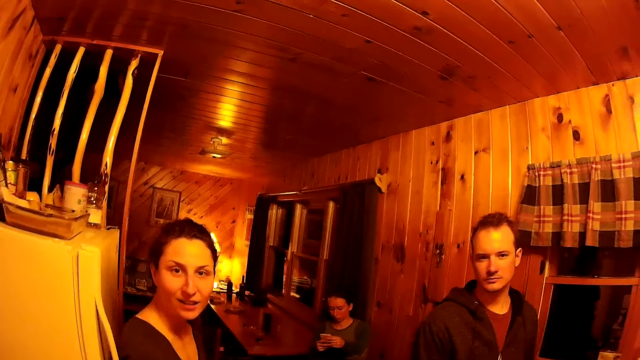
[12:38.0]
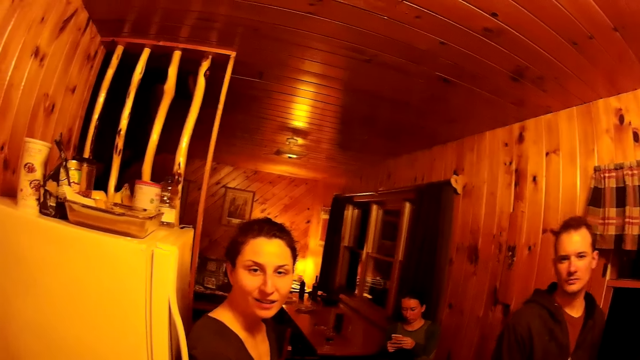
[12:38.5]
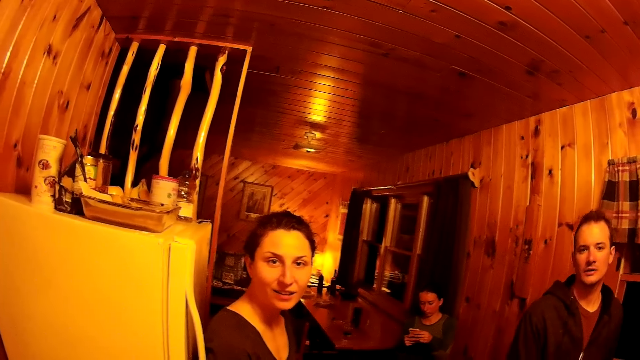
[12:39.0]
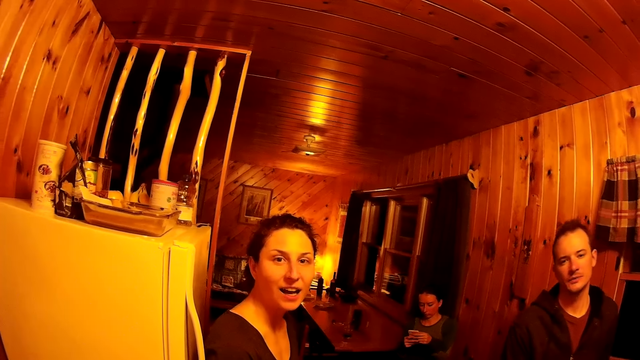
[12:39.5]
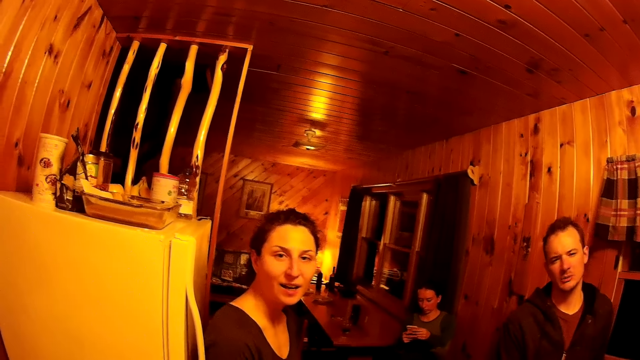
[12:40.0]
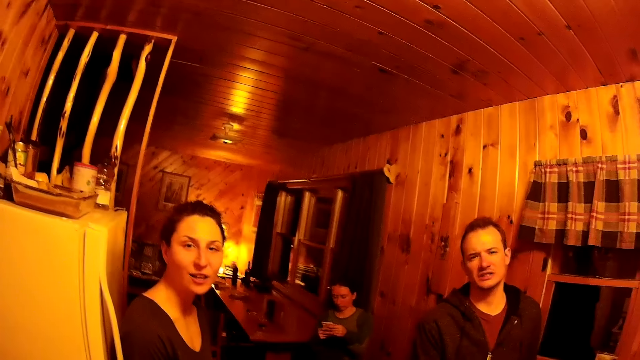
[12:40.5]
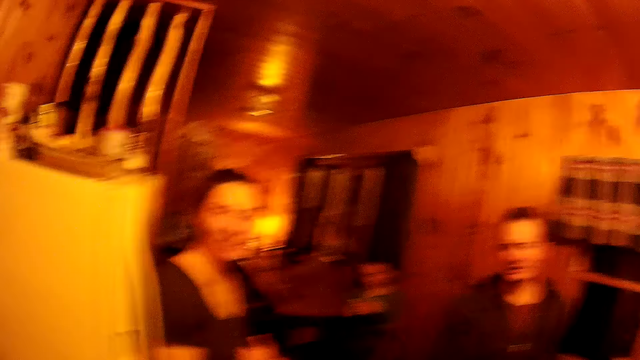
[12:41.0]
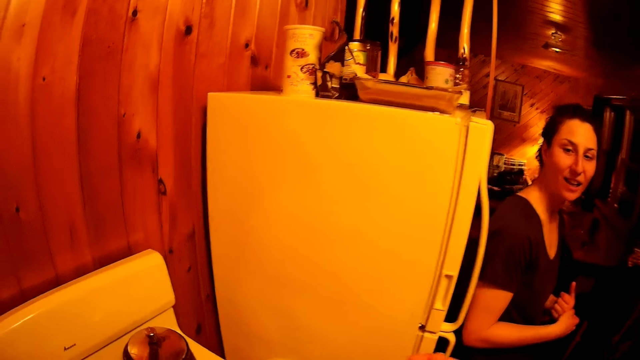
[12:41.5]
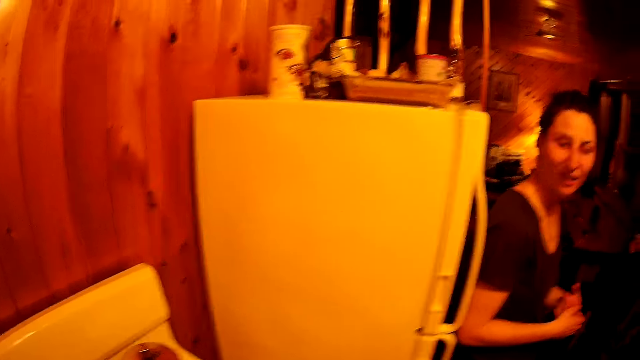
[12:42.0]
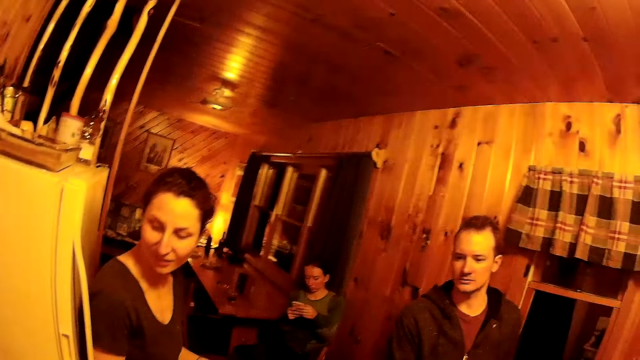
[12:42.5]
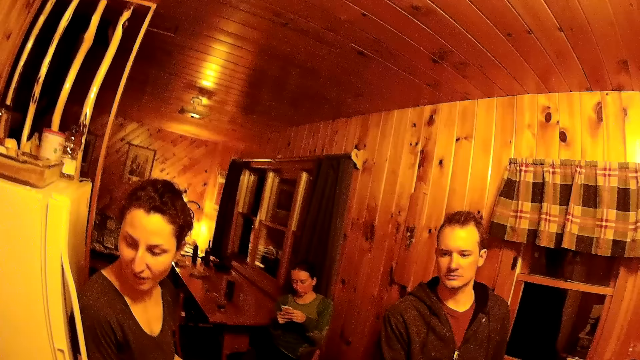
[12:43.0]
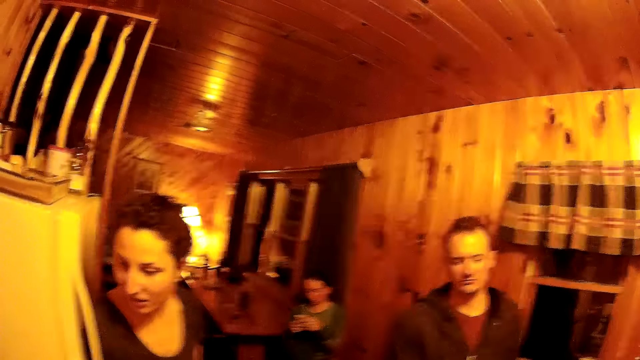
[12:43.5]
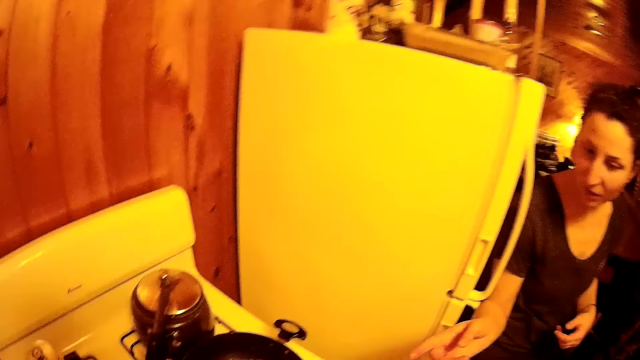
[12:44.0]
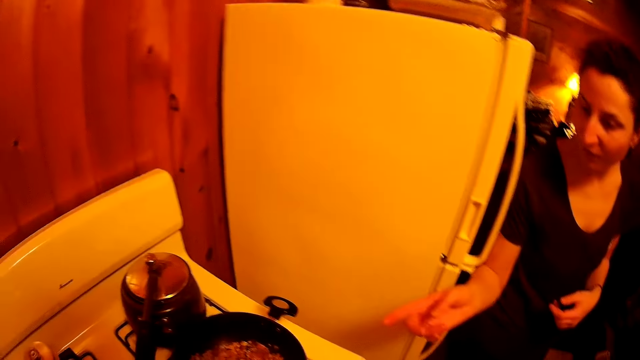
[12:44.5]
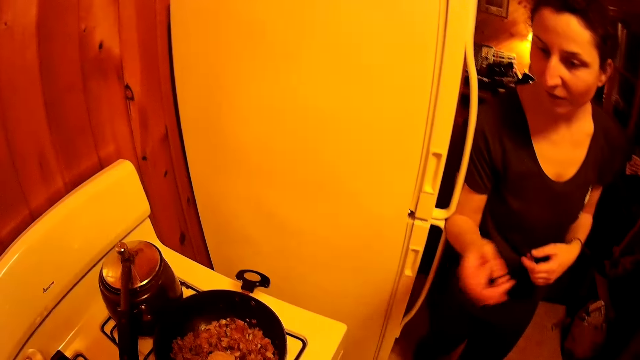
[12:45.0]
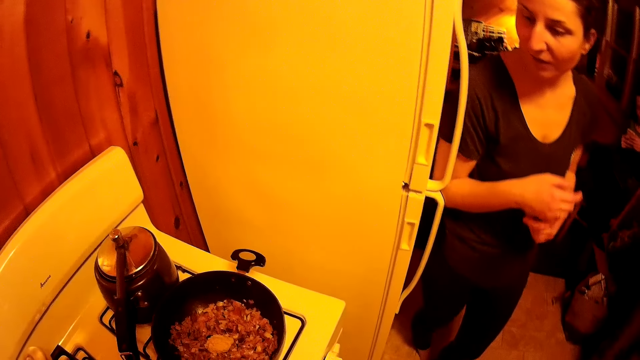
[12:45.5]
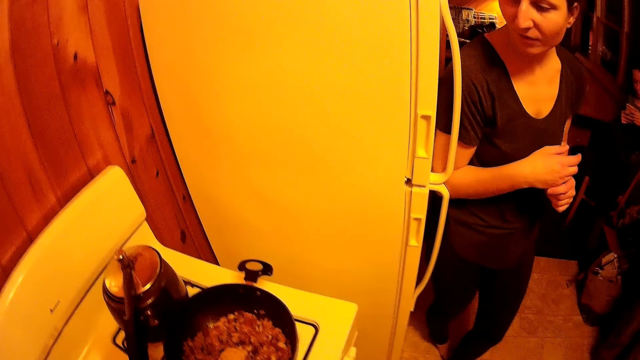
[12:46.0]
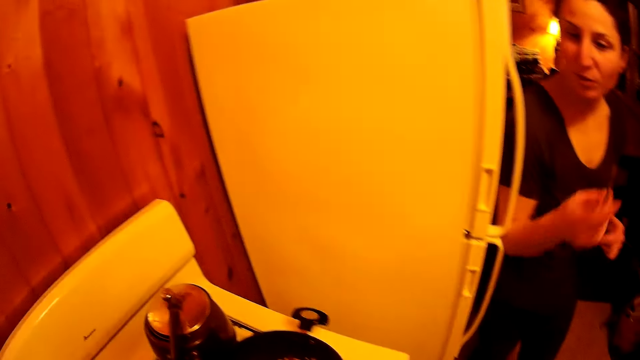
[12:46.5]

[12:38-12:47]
The camera wearer converses with the colleagues. A woman operates a phone. The camera wearer looks at the colleagues. They look at the stew on the cooker. They look at the colleagues. They walk around the room. The woman points at the stew in the cooking pan. The camera wearer looks at the stew in the cooking pan.

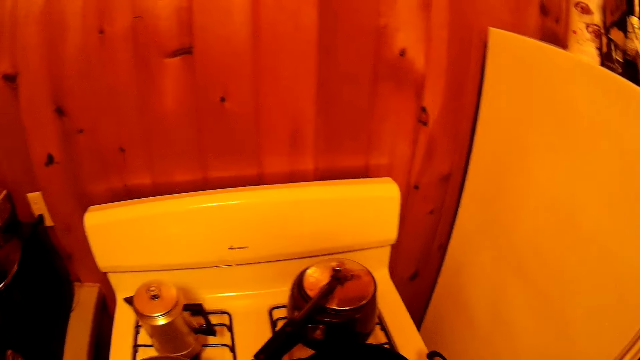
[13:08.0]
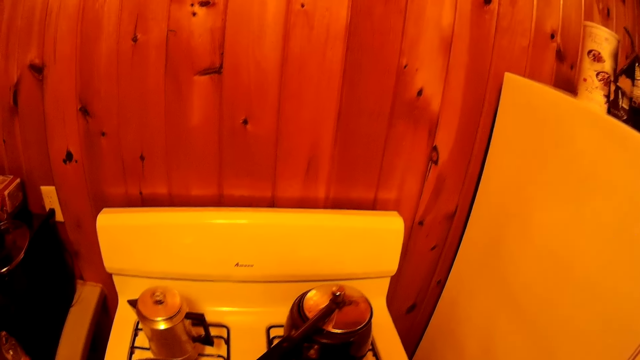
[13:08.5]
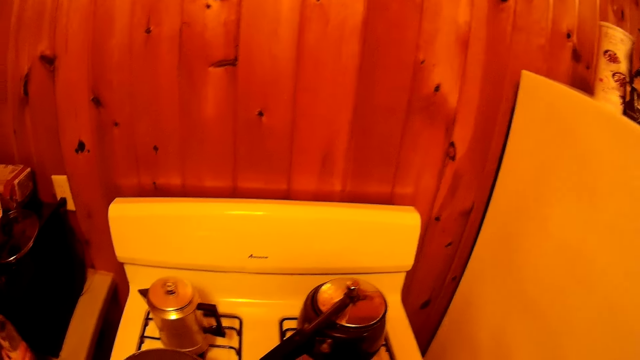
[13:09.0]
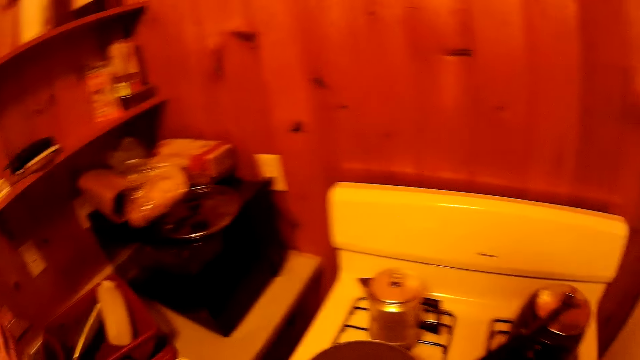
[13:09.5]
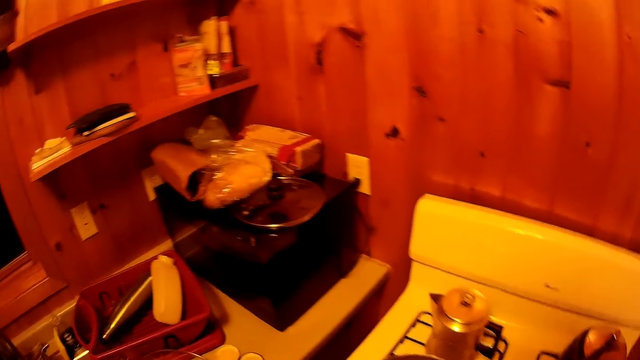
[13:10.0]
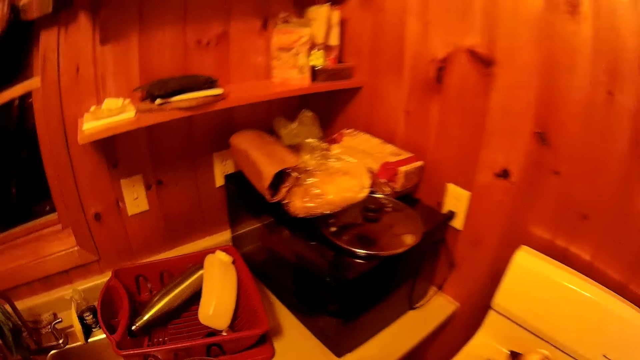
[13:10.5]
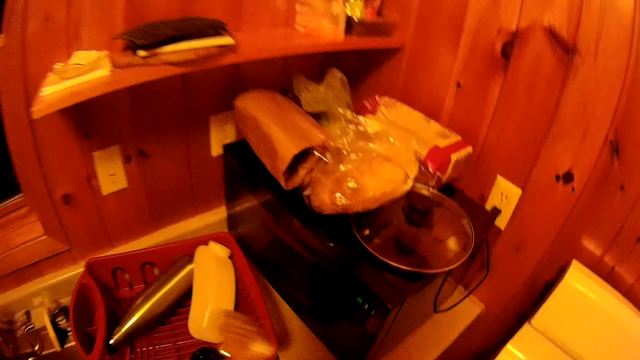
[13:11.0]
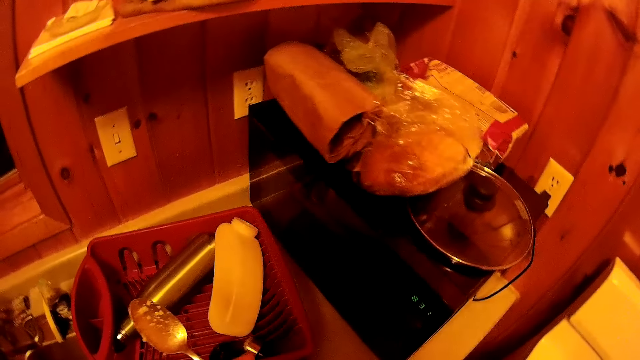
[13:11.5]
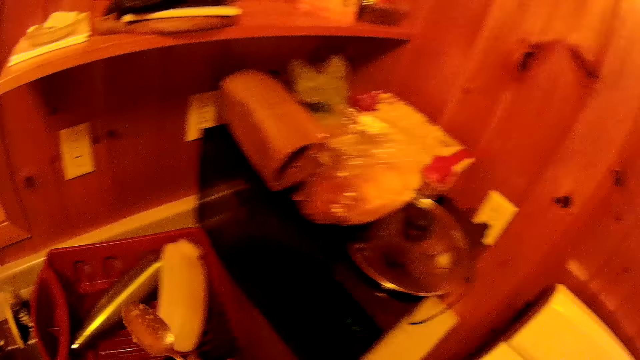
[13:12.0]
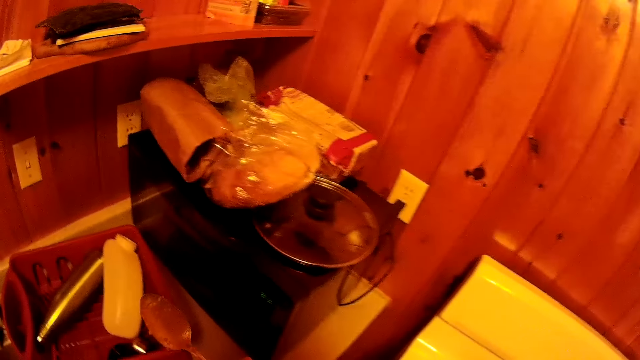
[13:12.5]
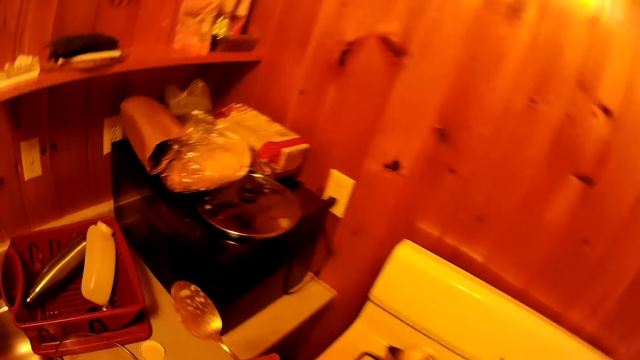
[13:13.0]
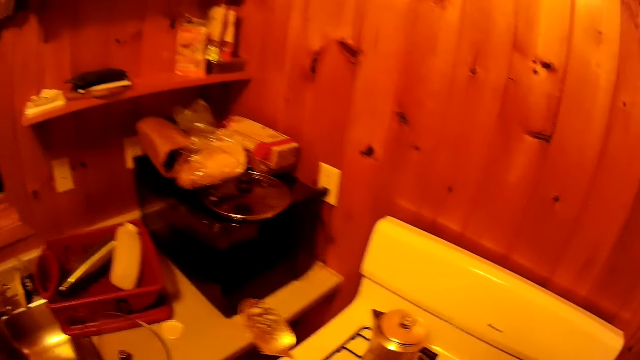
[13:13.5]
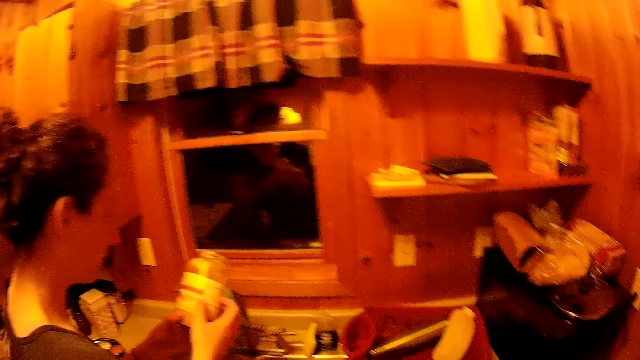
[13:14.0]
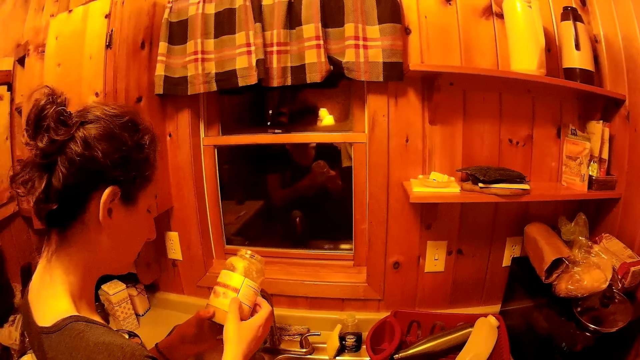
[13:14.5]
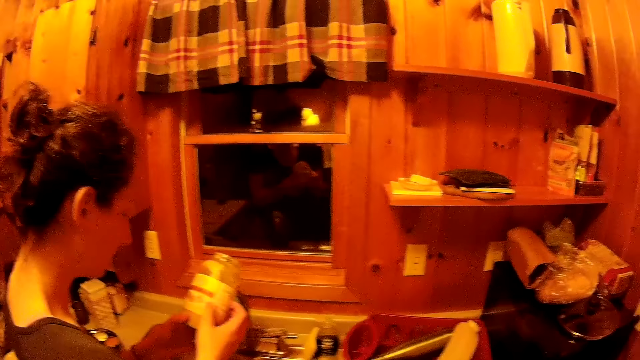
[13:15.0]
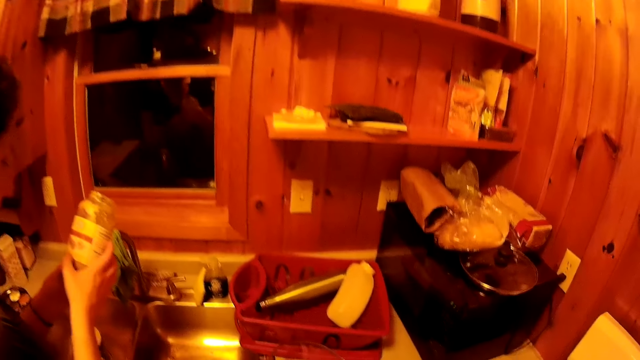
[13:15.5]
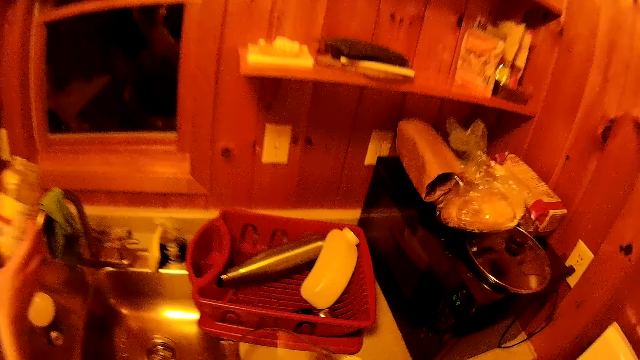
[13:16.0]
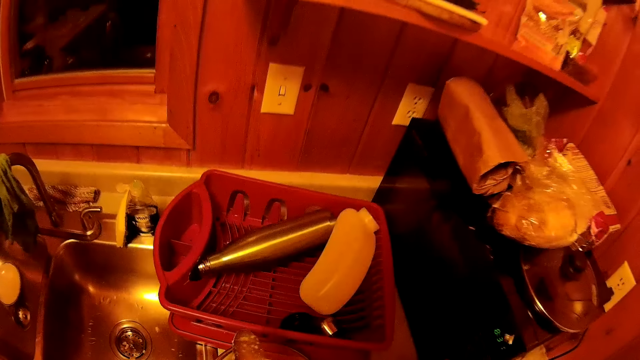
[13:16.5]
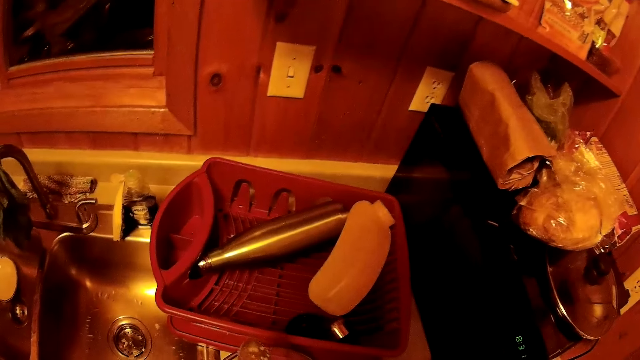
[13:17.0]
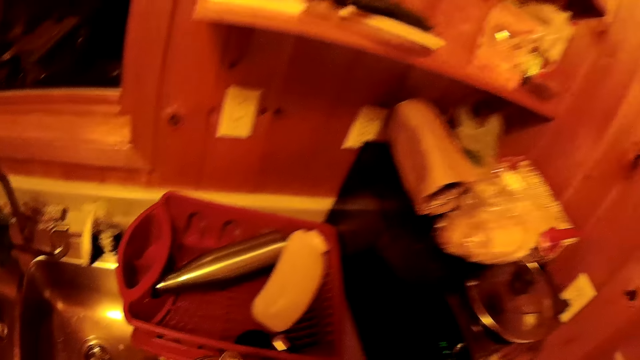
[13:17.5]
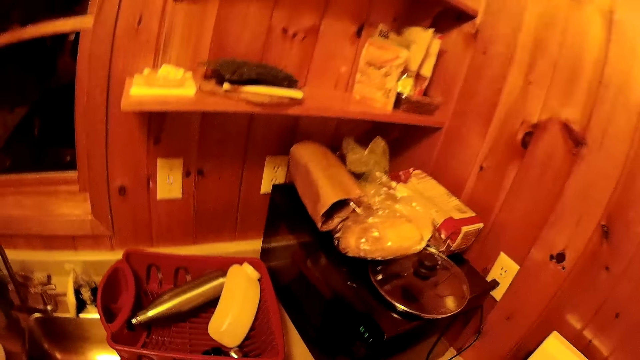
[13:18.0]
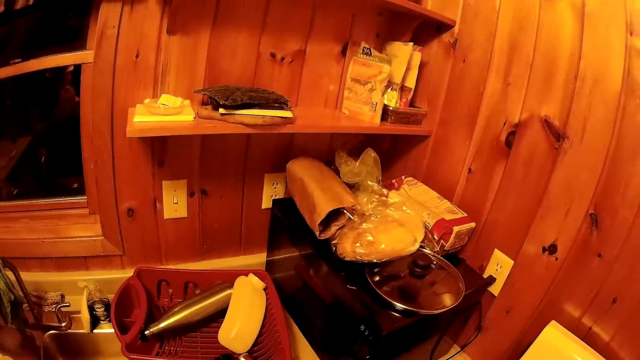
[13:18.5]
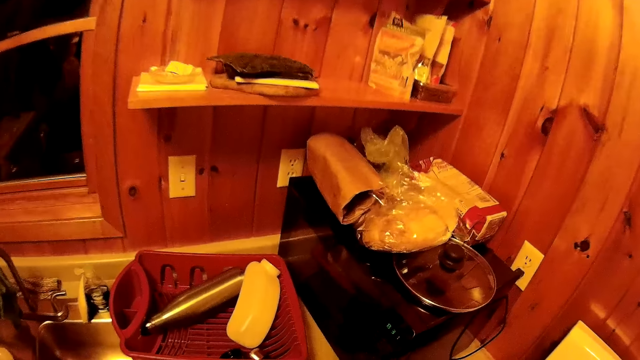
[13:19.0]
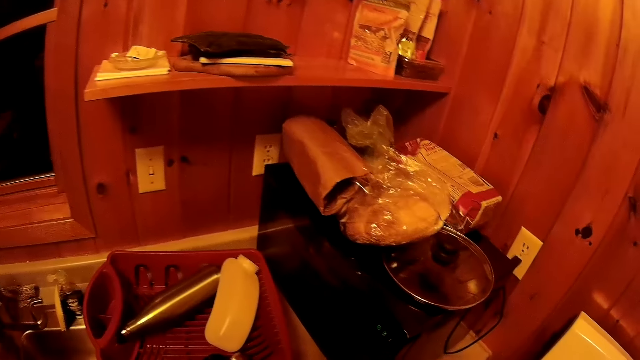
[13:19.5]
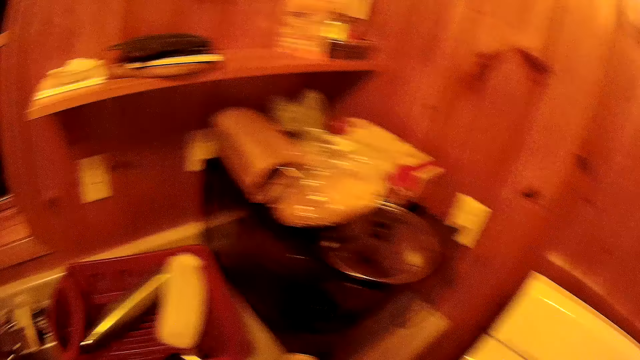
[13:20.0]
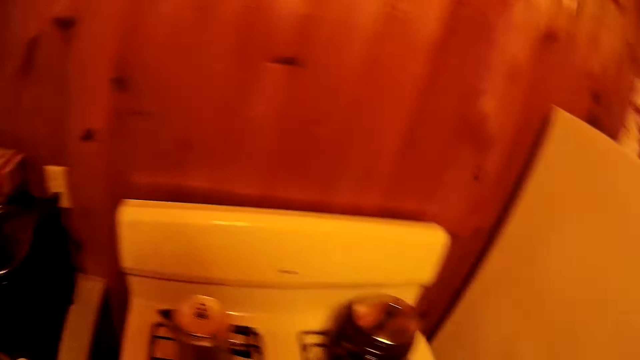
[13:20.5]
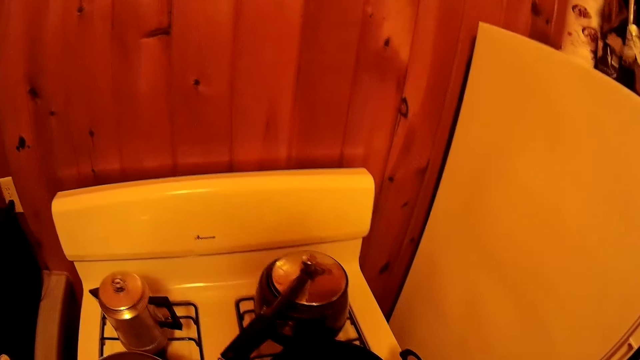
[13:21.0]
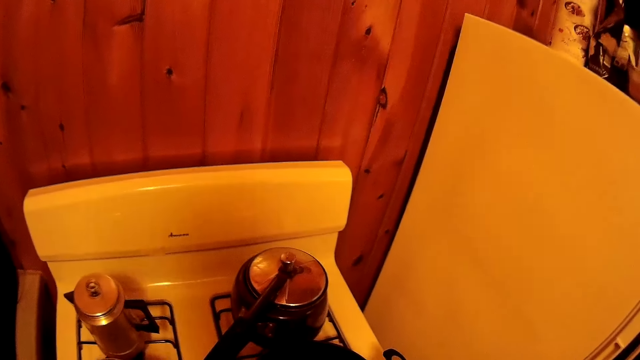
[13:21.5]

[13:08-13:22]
The camera wearer moves to the worktop. They move the spoon on the hand. They move beside the cooker. They look at a woman. They place the spoon on the worktop. They look at the items on the worktop. They move to the cooker.
